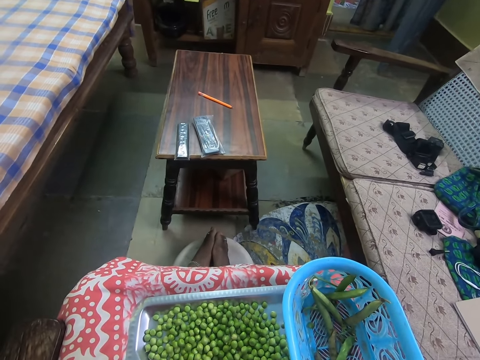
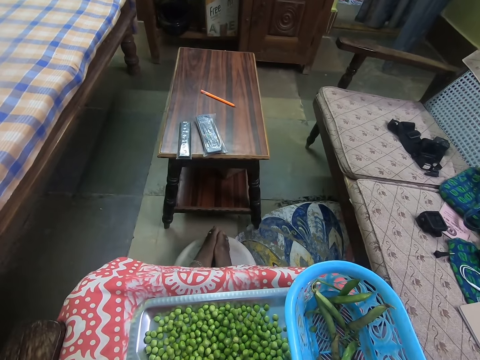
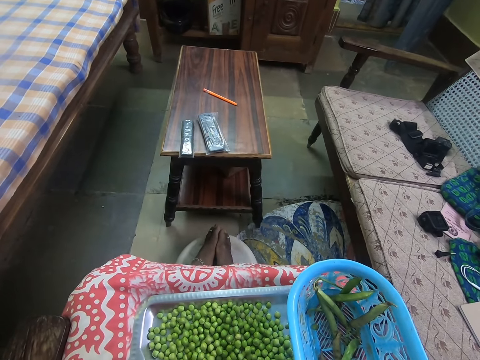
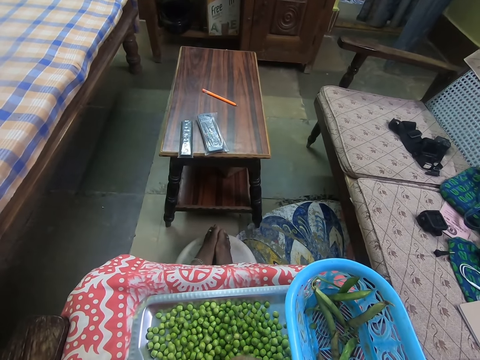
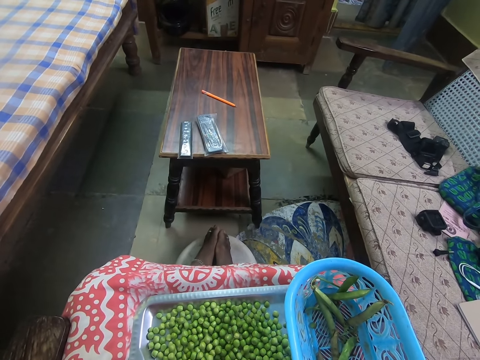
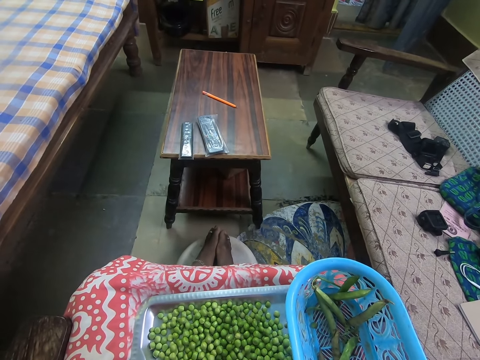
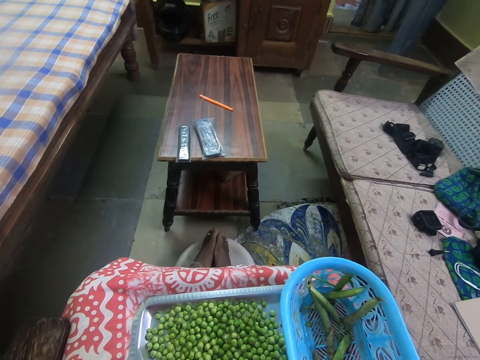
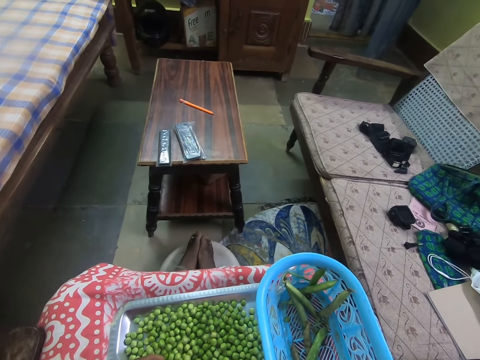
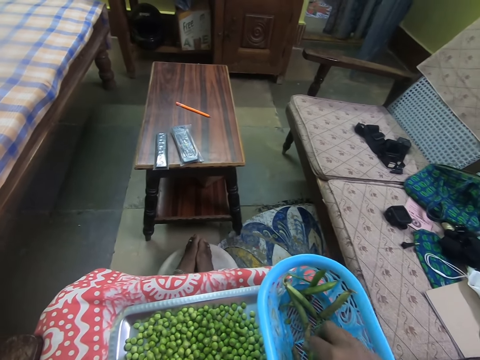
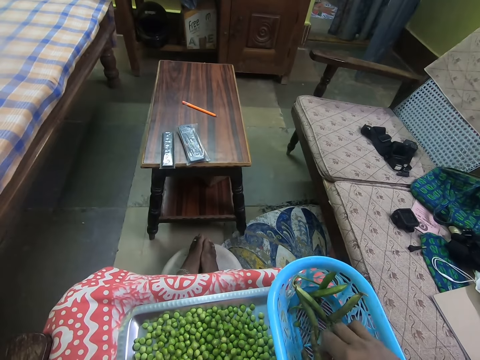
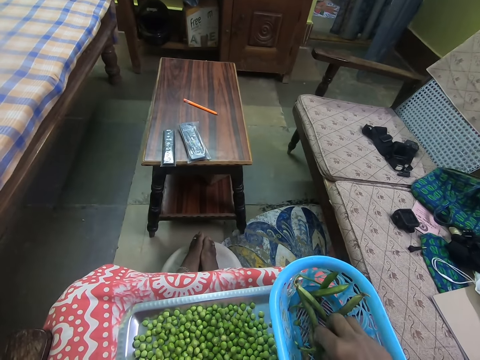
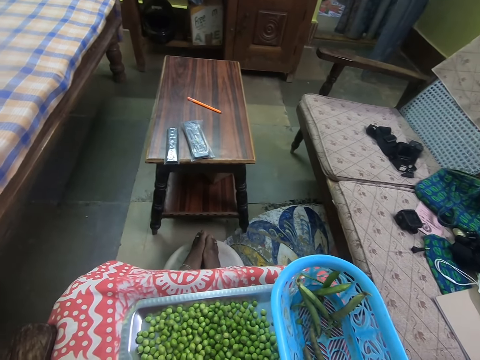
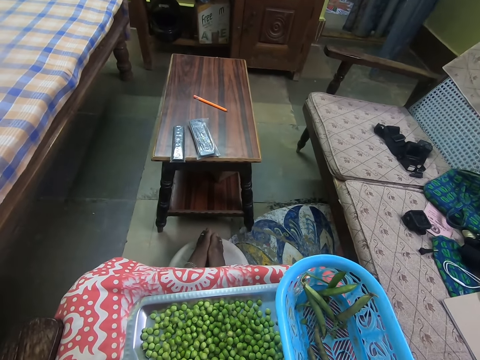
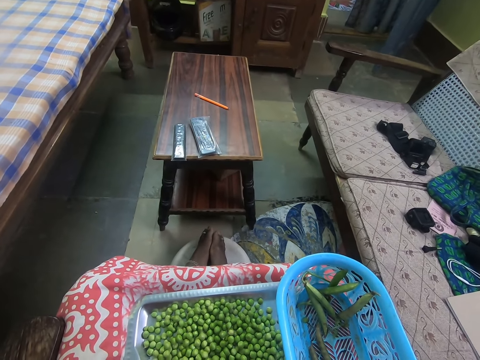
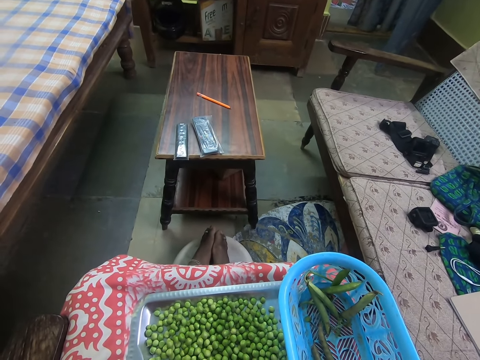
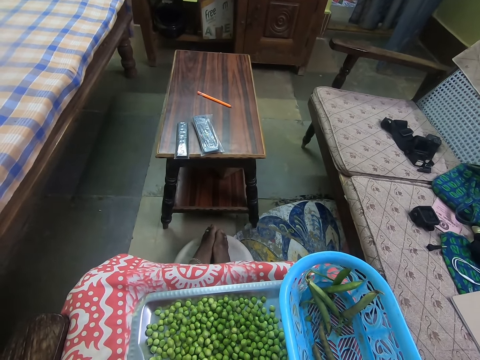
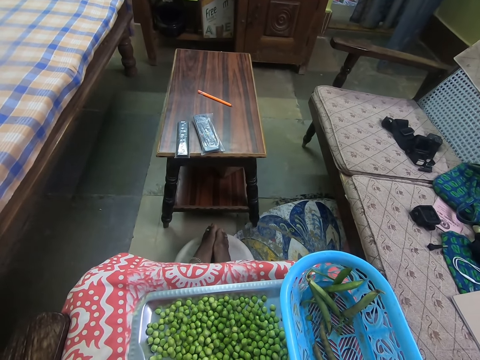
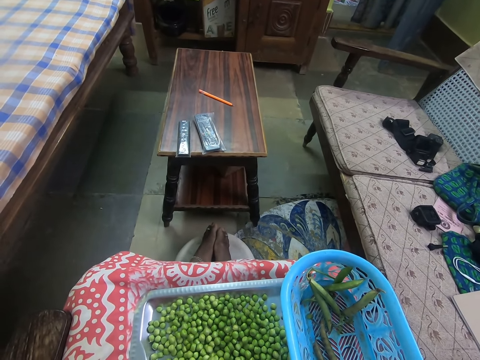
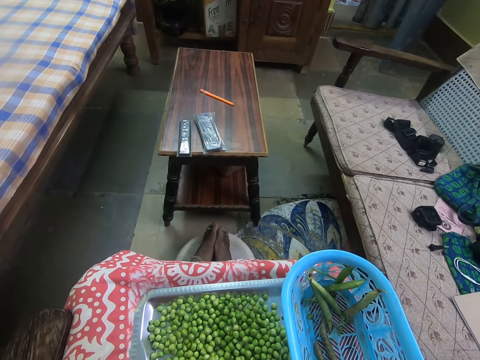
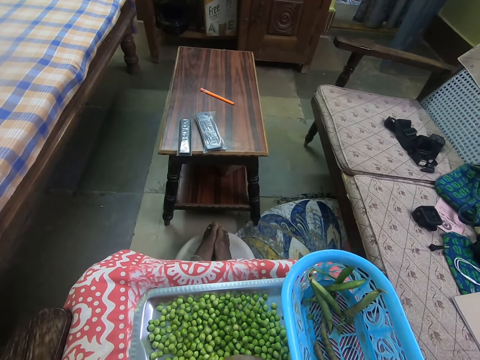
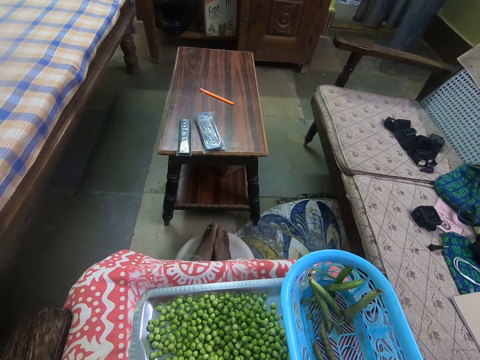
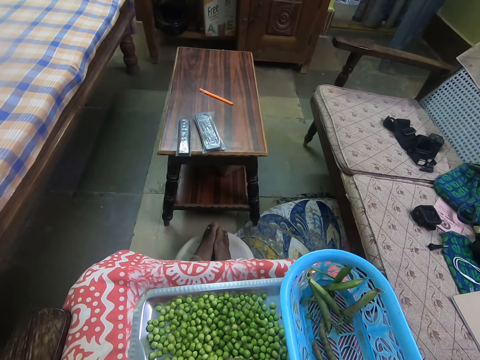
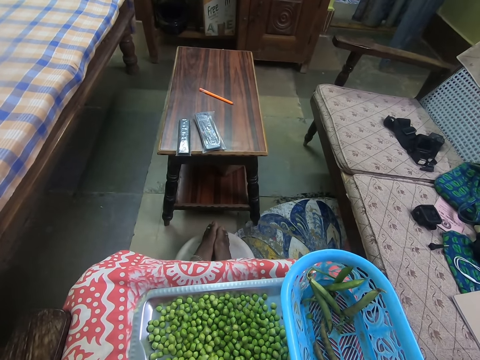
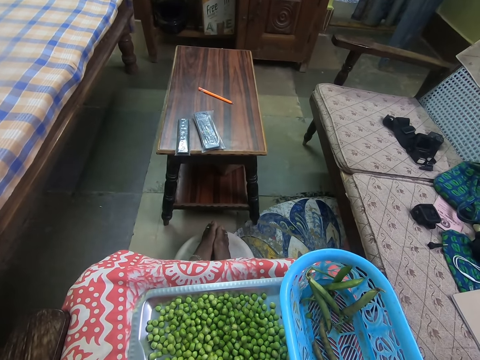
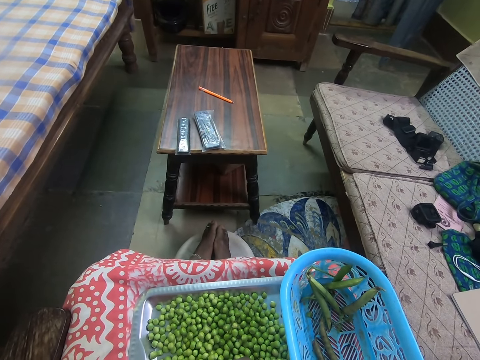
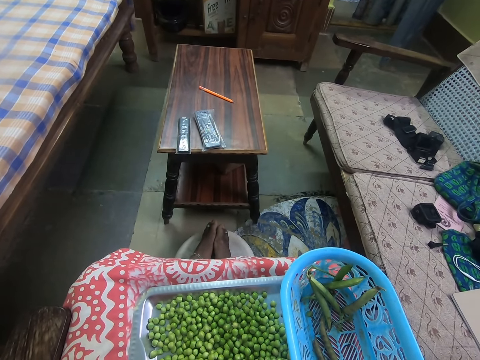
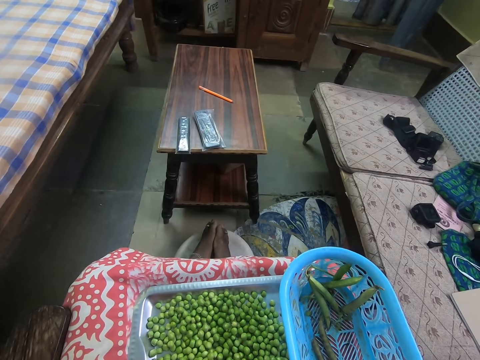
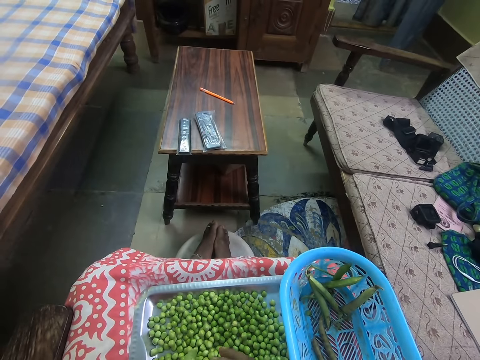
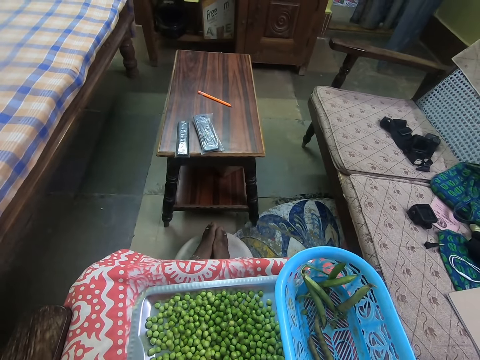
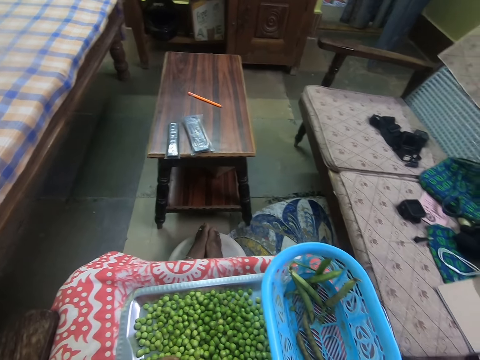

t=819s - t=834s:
The camera wearer peels a pod of peas. They remove the peas from the pod. They pick a pod of peas. They remove green pea seeds from the pods.

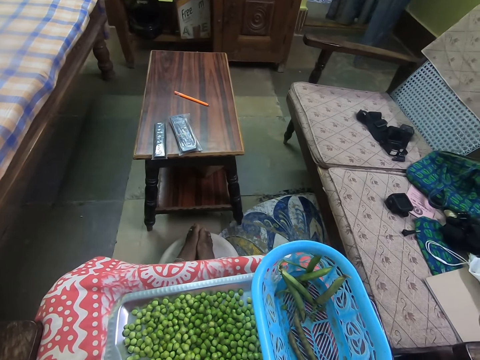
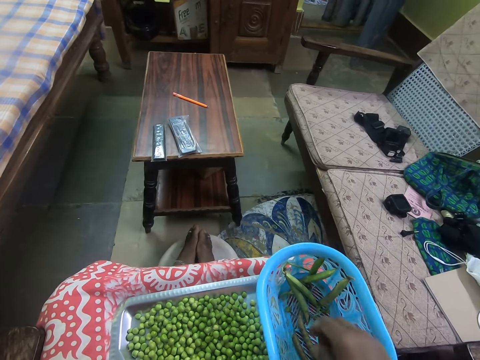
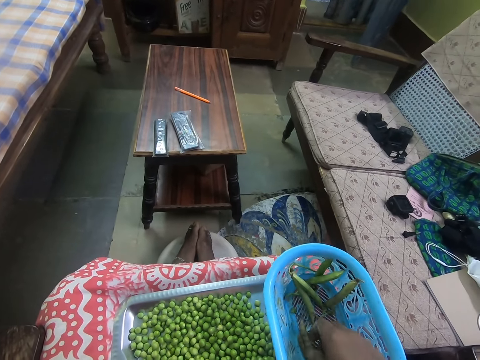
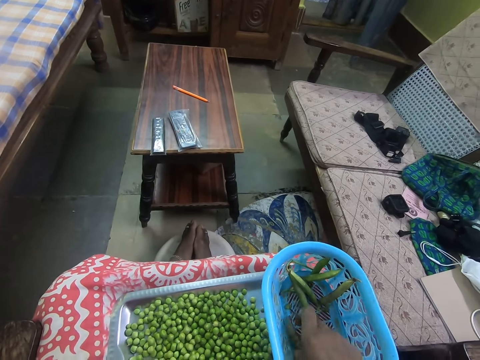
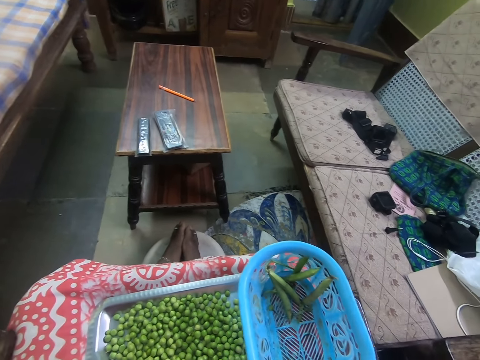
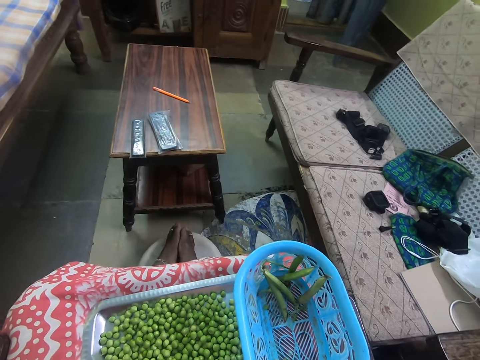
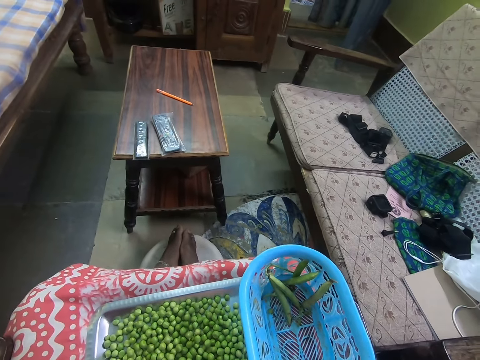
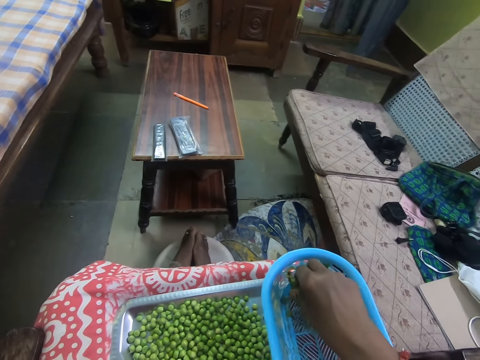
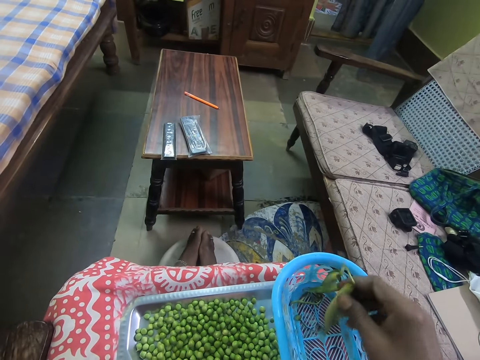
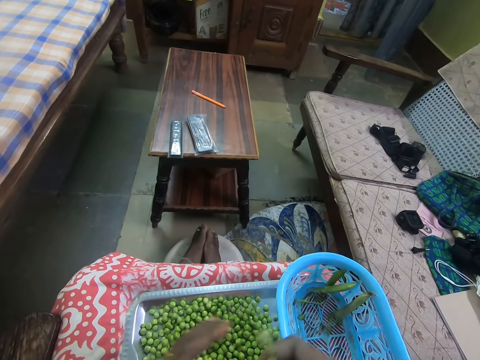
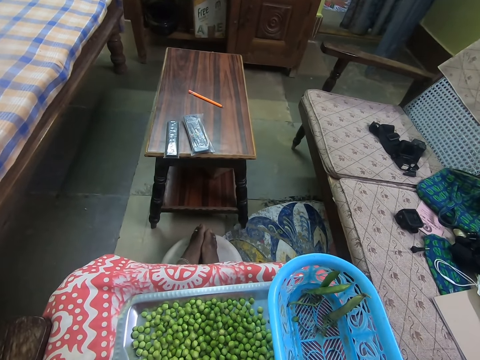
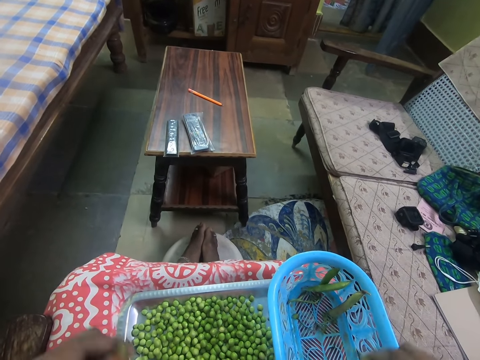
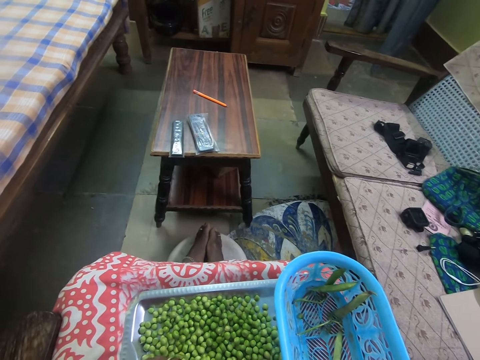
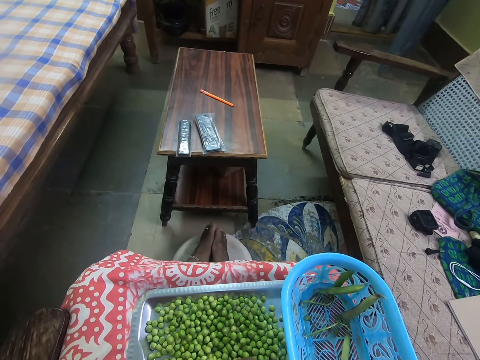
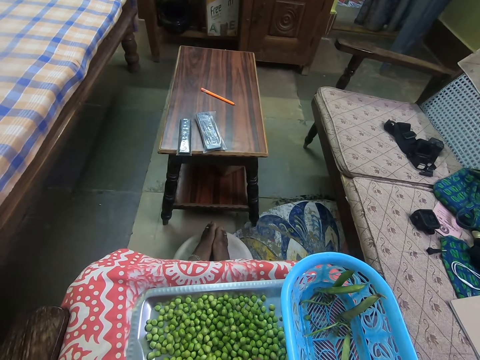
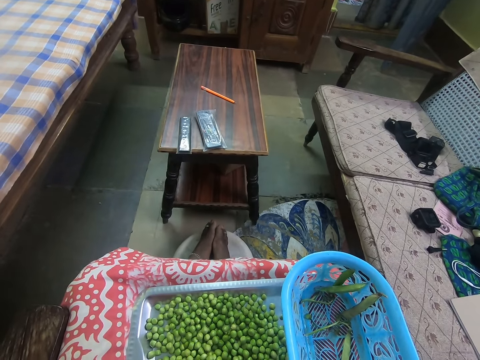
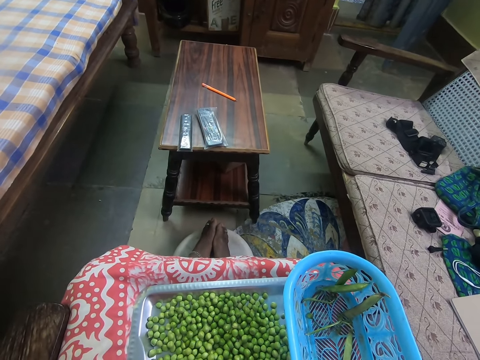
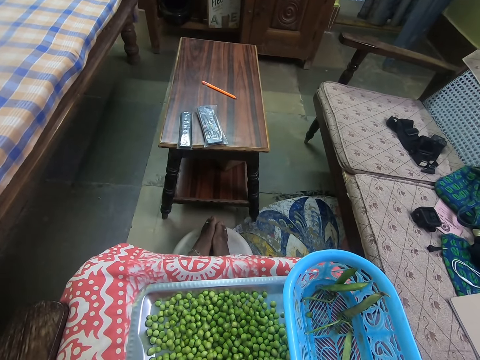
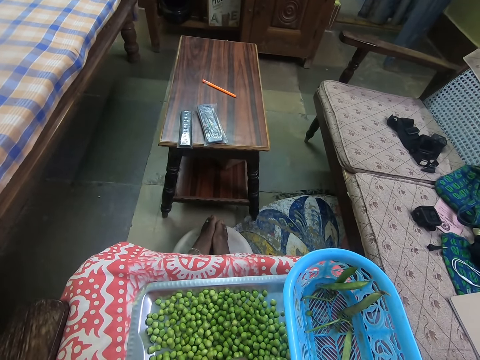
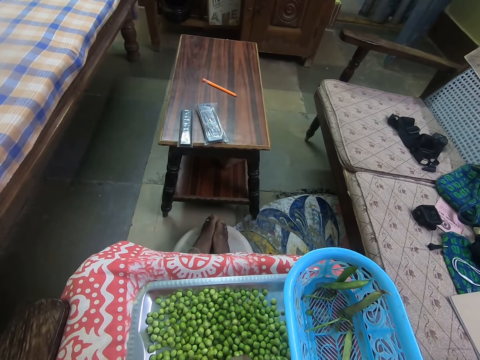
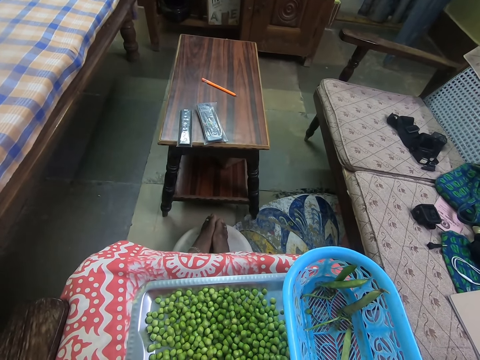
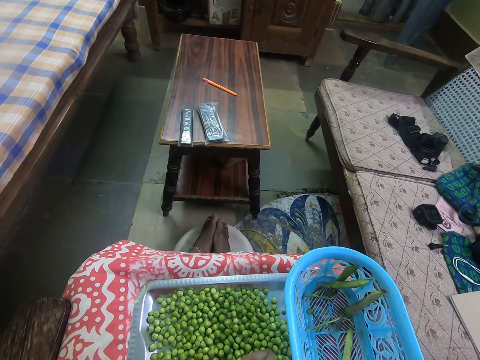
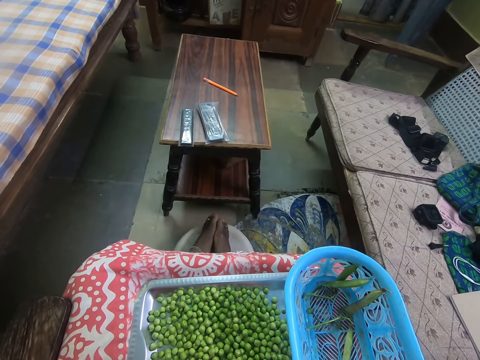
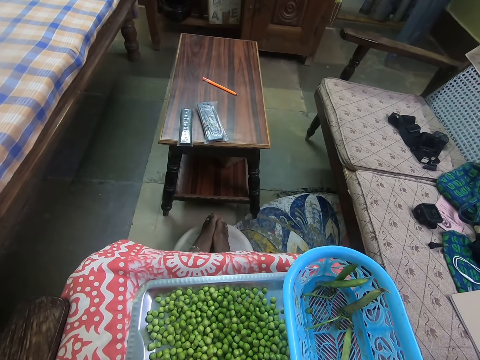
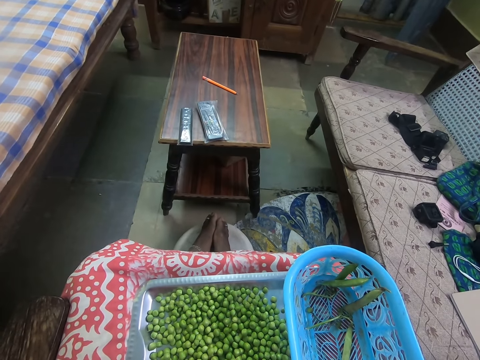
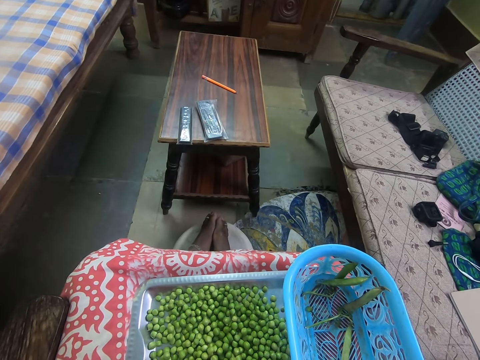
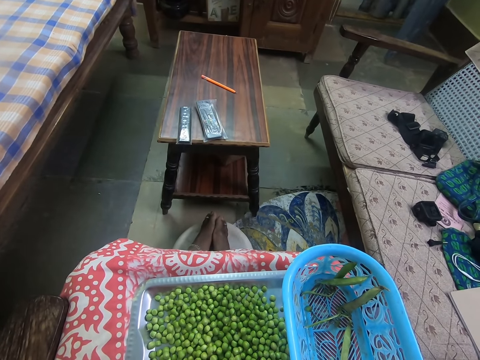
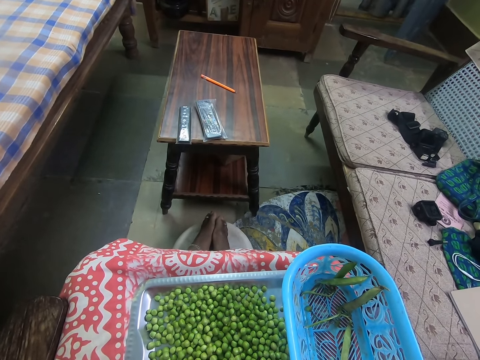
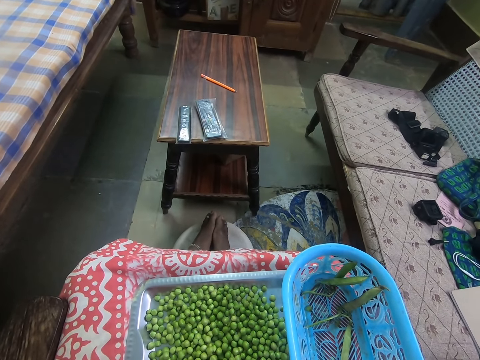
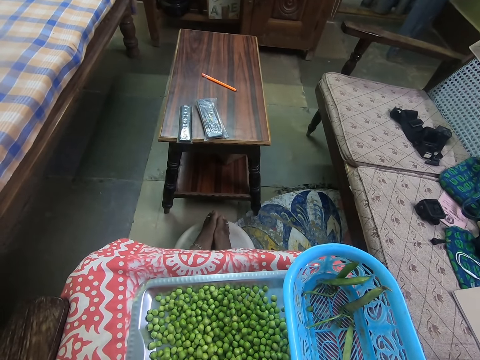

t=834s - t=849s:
The camera wearer picks a bean coat from the basin. They hold pods of green peas.
